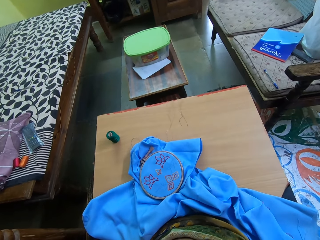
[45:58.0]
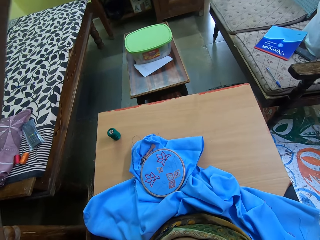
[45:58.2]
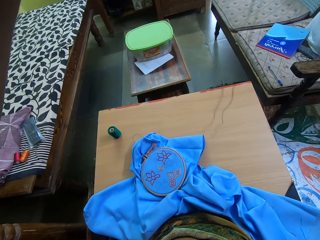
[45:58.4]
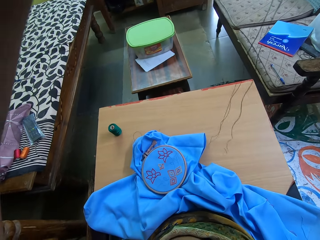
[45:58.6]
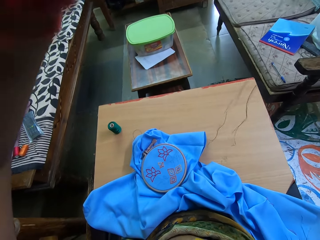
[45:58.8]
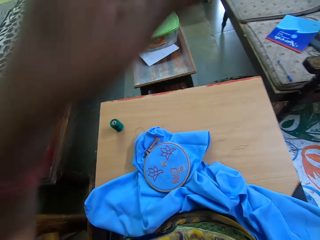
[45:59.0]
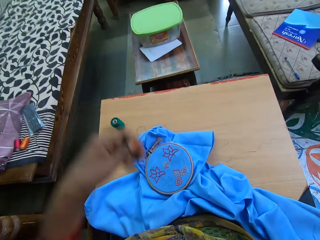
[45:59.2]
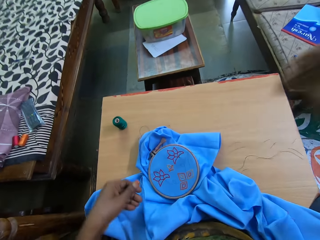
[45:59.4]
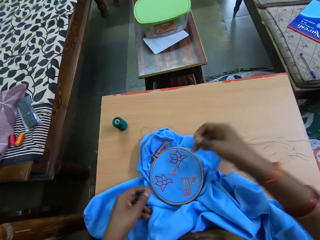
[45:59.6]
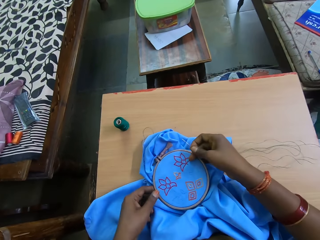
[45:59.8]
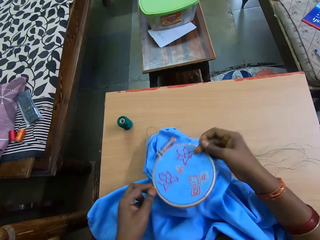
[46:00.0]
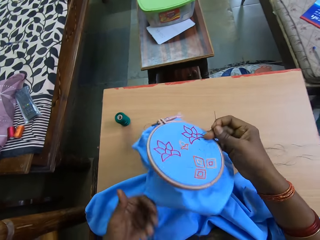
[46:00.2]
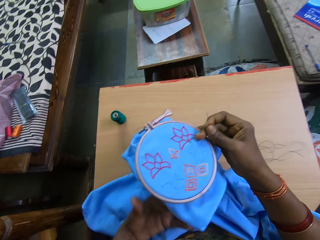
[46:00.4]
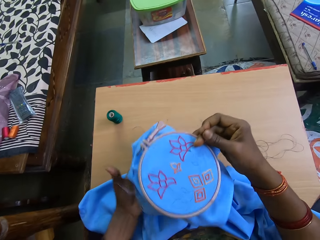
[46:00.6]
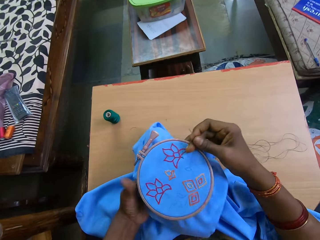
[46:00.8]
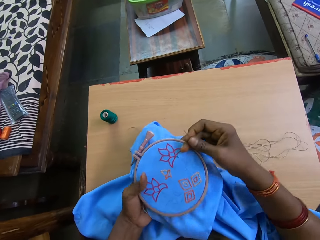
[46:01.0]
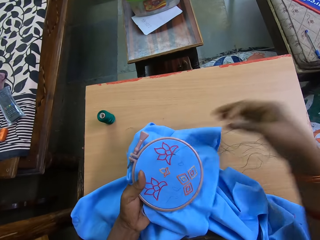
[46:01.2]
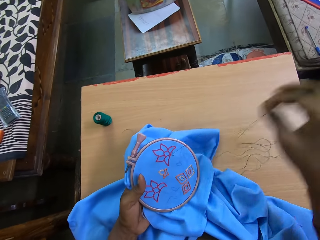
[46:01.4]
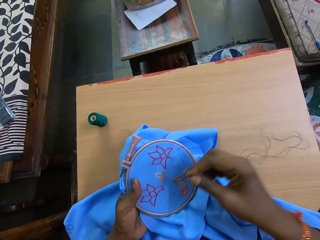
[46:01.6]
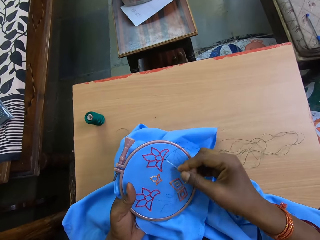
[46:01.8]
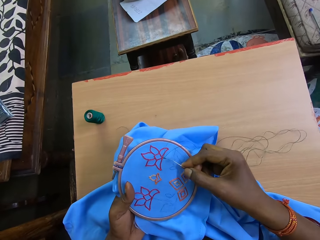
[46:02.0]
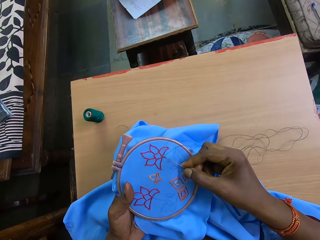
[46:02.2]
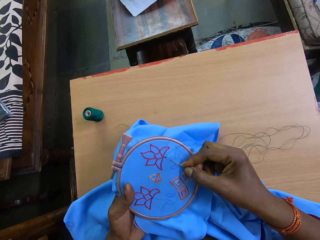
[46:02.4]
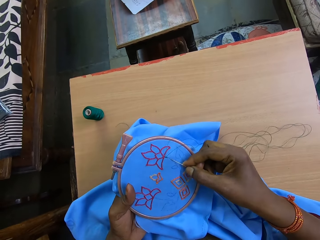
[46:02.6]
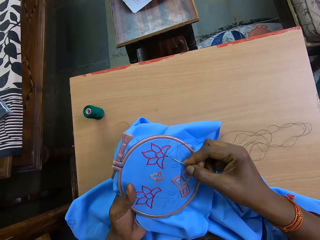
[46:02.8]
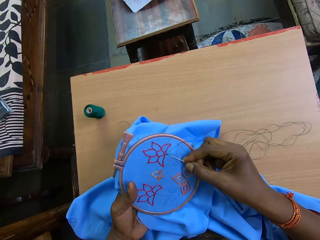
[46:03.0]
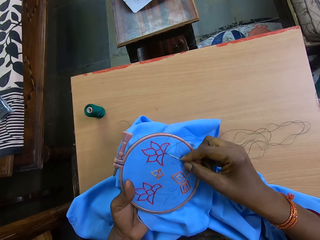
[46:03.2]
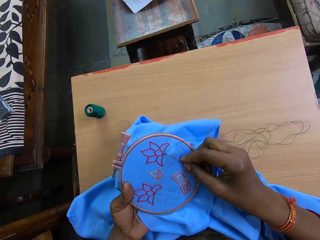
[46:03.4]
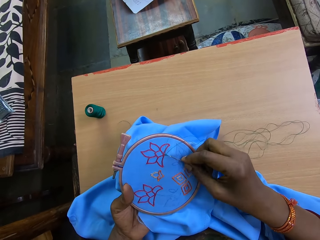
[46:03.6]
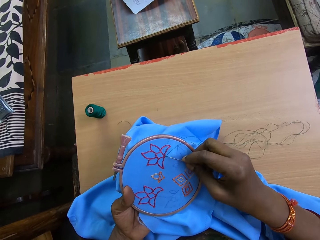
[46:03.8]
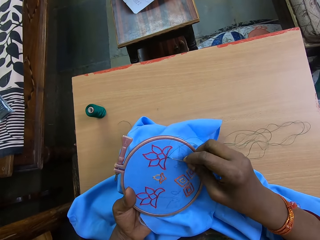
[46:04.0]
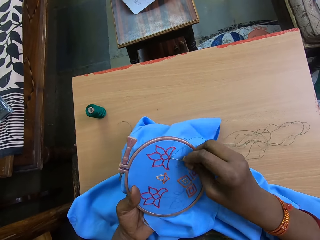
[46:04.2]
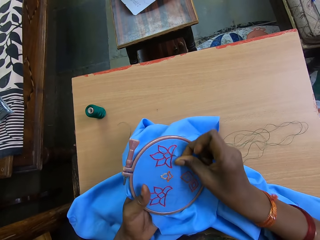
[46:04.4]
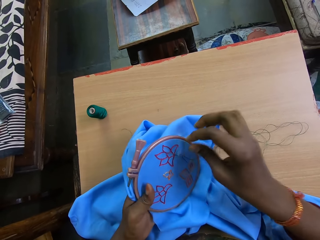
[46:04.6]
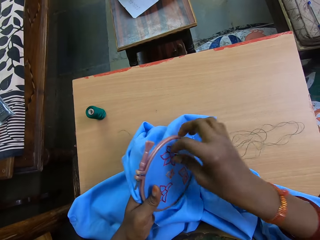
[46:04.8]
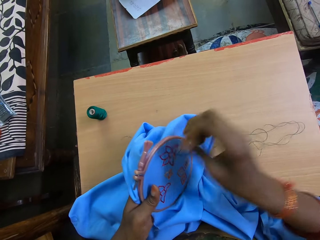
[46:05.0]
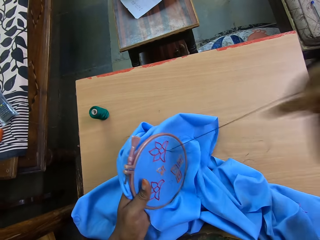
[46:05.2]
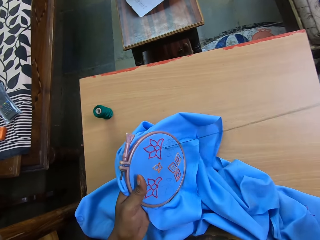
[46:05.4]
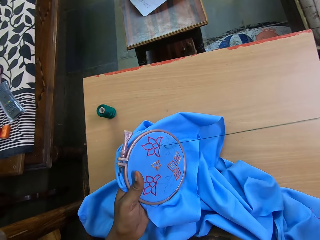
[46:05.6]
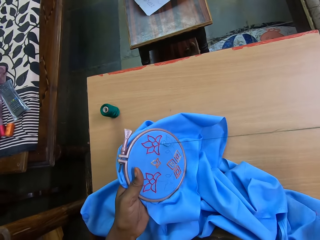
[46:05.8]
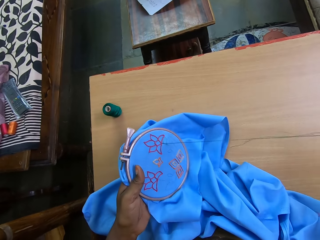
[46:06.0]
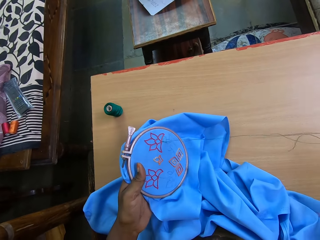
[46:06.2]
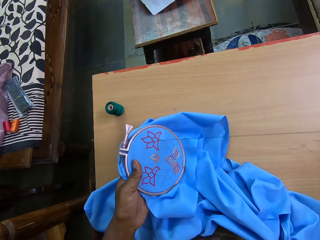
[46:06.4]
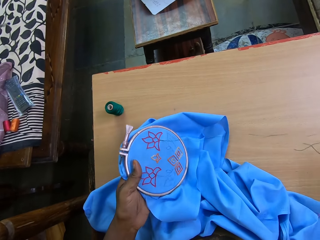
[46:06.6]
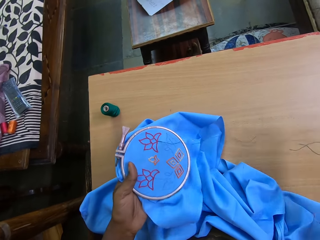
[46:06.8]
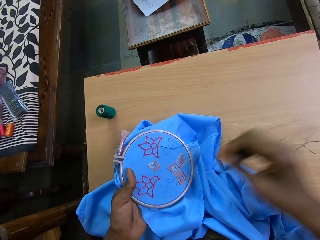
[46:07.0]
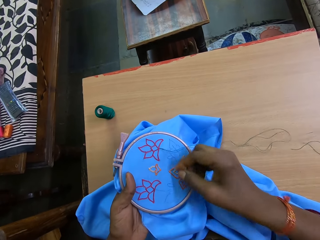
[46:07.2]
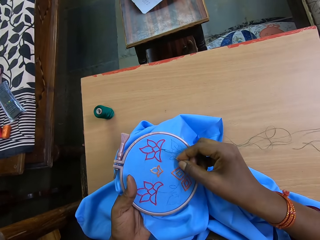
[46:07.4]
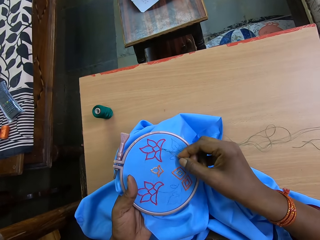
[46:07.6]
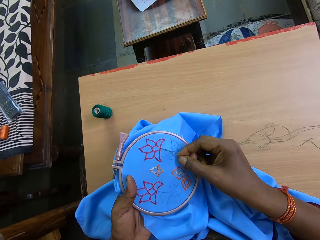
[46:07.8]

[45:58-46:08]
The camera wearer holds the embroidery needle with her right hand. She picks the embroidery hoop from the table with both hands. She holds the embroidery hoop with her left hand. She embroiders on the piece of fabric on the embroidery hoop with the embroidery needle in her right hand.

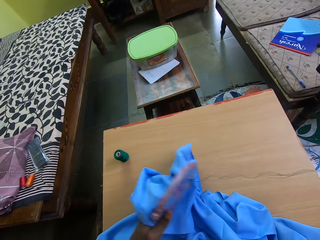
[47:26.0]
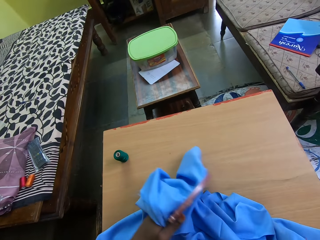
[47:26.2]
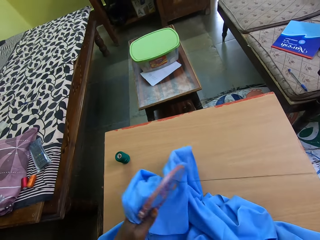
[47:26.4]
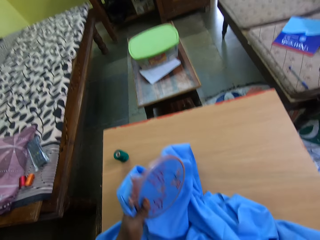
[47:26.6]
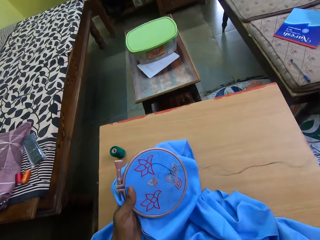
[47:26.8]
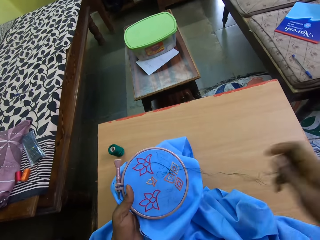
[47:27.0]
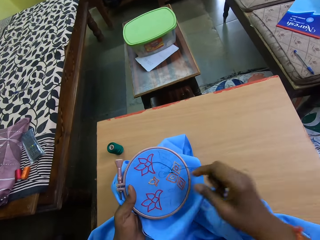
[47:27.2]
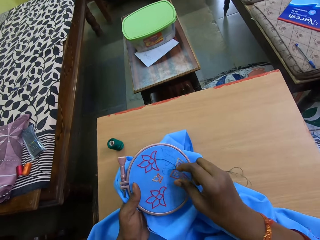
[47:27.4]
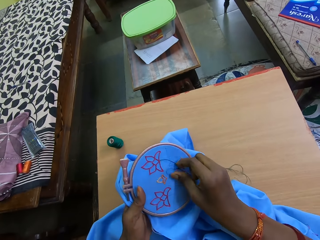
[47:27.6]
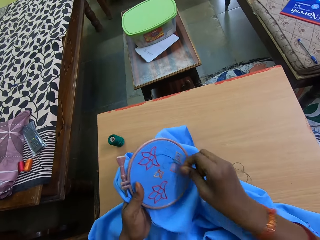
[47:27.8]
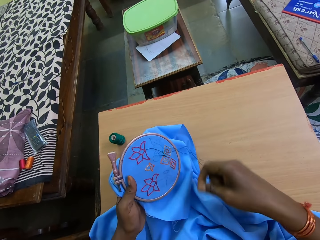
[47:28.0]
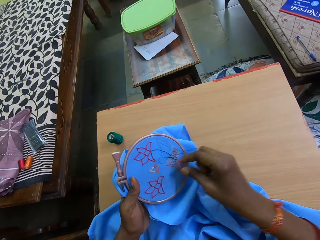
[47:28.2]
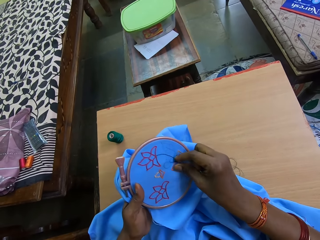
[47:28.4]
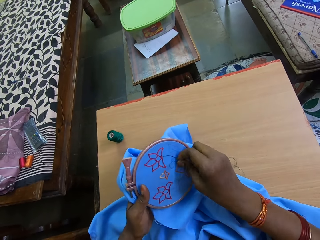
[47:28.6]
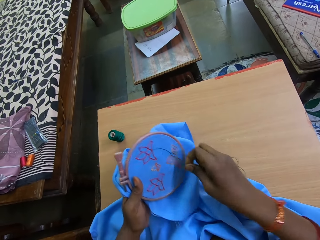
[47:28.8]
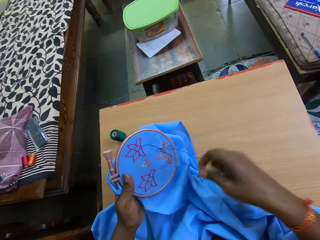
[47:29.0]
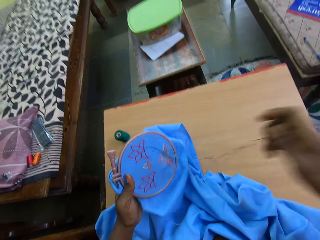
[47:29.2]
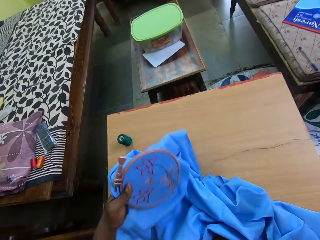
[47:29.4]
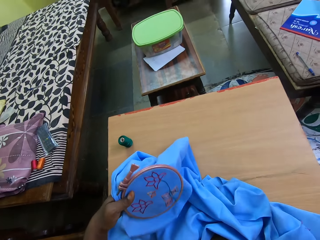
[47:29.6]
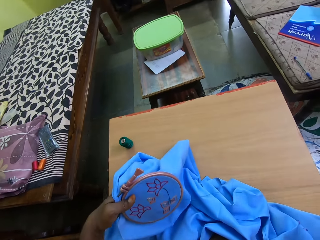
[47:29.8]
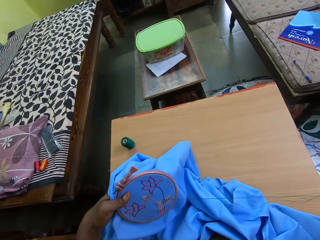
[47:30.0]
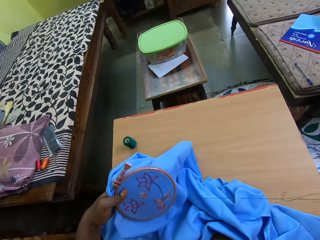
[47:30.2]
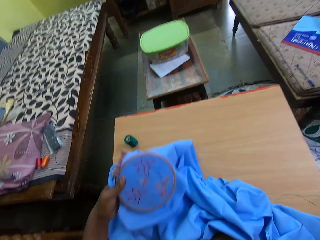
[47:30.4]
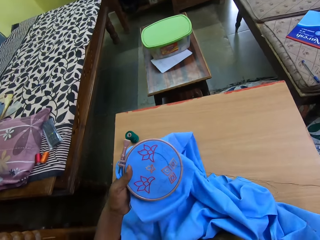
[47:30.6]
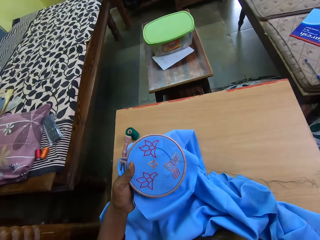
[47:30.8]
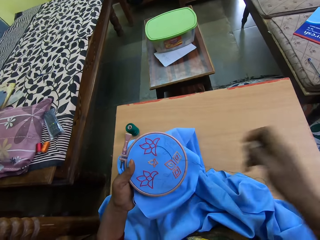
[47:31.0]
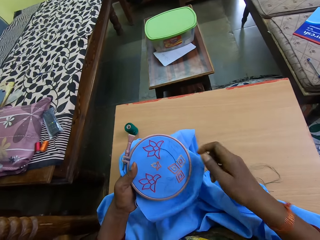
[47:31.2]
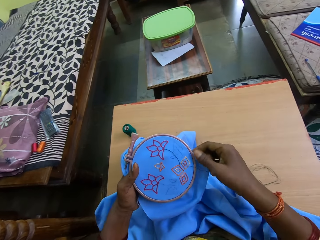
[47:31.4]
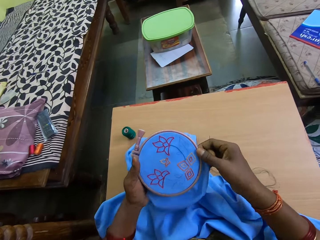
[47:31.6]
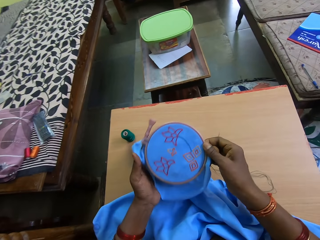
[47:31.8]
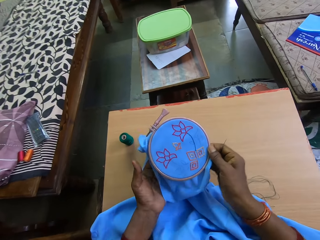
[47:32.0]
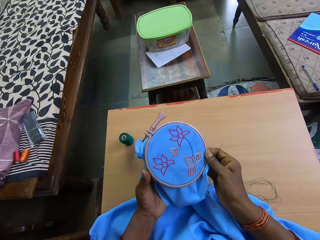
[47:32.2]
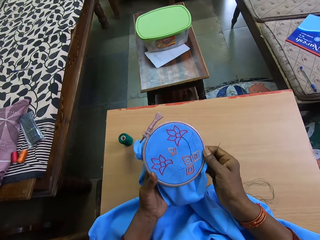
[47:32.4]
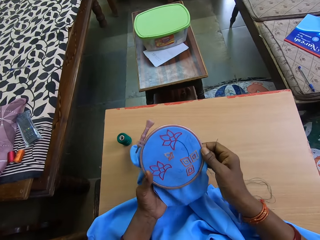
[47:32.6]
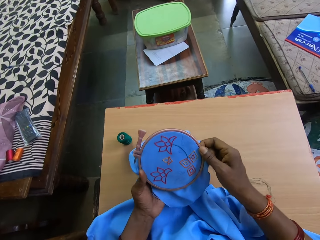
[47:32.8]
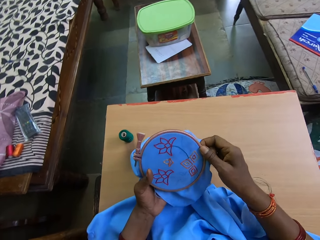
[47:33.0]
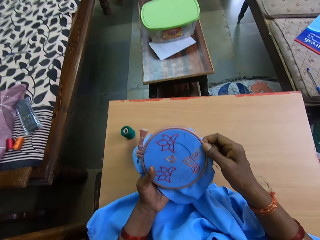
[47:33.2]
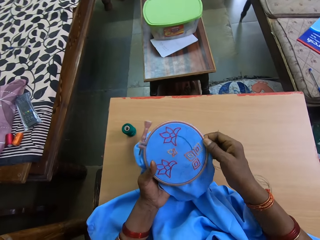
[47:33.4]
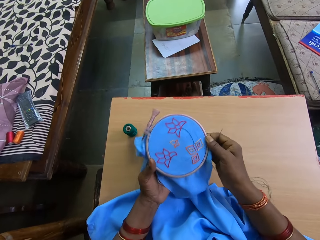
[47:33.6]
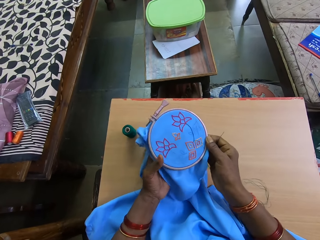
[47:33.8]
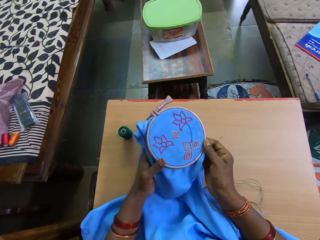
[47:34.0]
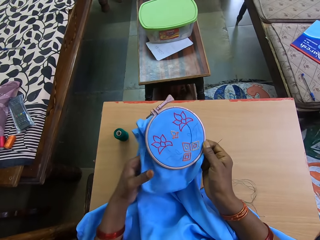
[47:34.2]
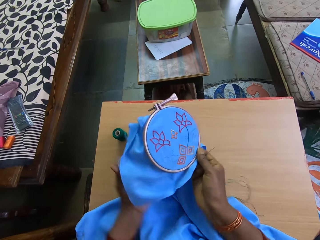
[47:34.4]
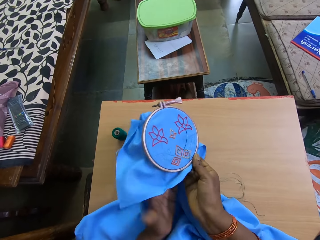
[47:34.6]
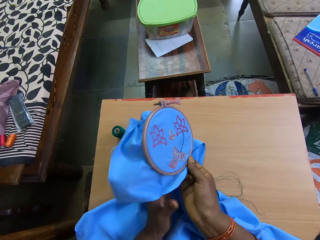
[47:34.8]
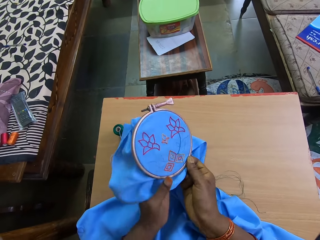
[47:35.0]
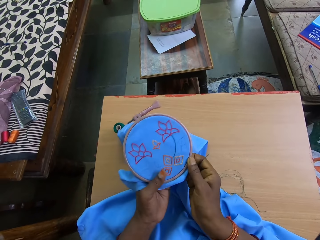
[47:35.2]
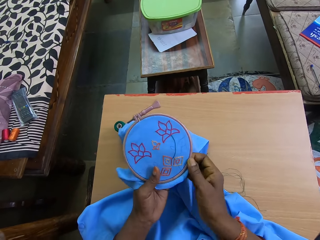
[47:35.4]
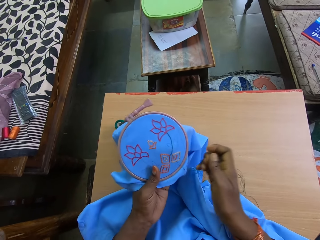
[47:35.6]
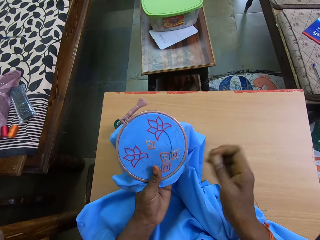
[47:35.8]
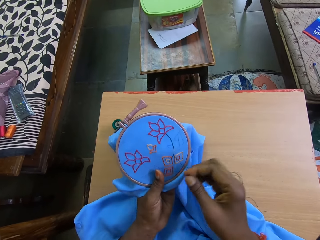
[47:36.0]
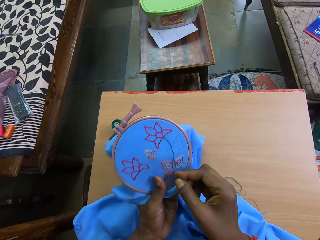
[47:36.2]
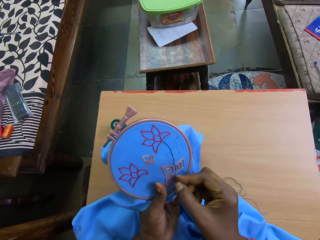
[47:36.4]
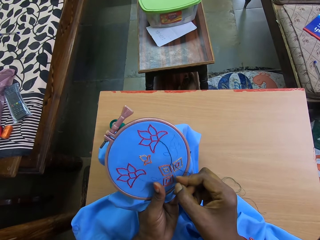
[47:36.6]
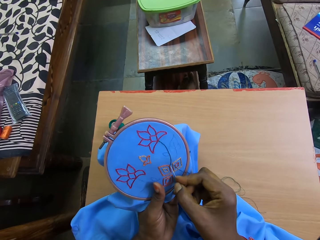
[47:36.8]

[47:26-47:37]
The camera wearer detangles the thread with her right hand. She holds the embroidery hoop with her right hand. She holds the embroidery hoop with her left hand.
